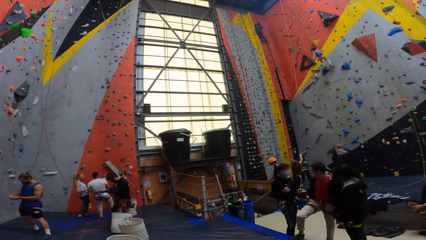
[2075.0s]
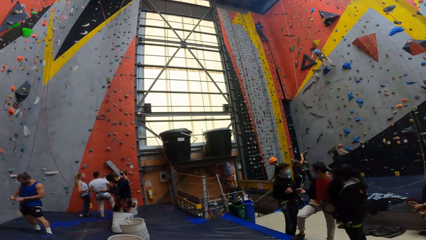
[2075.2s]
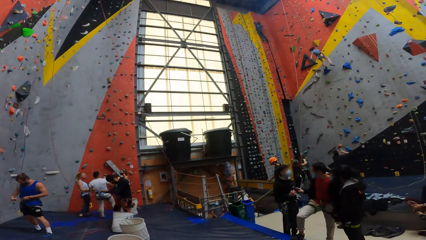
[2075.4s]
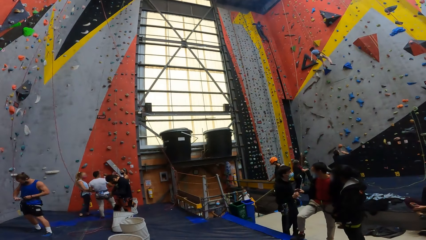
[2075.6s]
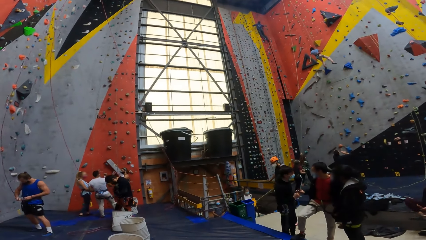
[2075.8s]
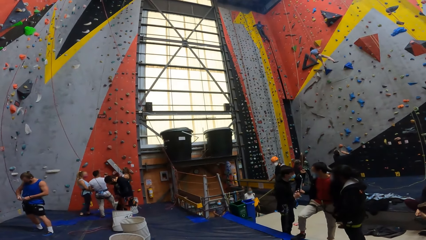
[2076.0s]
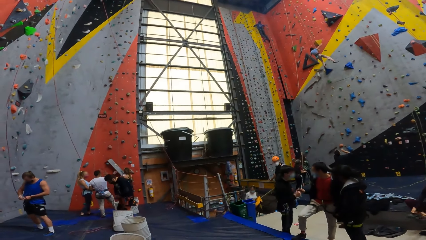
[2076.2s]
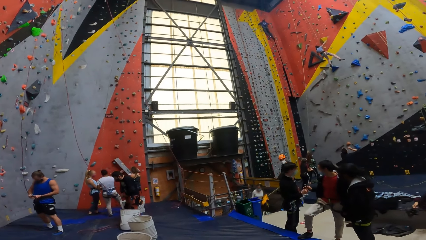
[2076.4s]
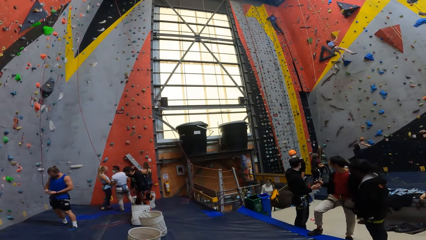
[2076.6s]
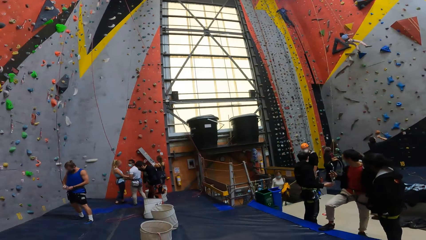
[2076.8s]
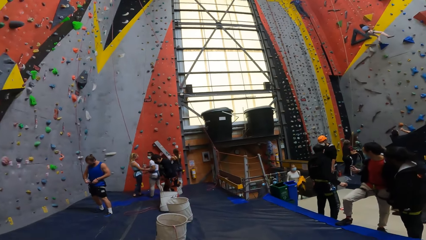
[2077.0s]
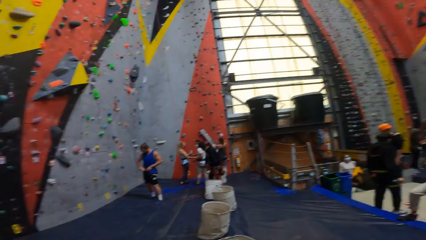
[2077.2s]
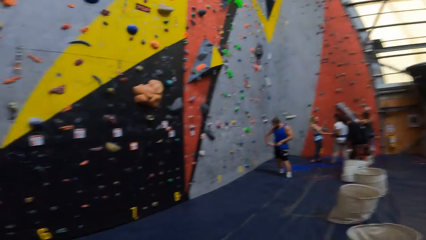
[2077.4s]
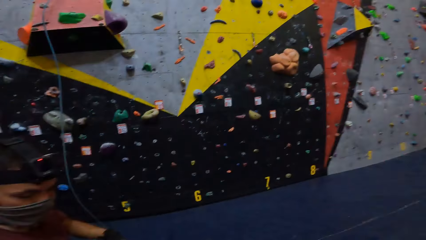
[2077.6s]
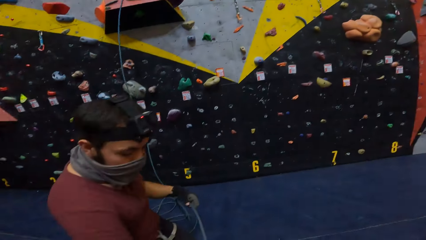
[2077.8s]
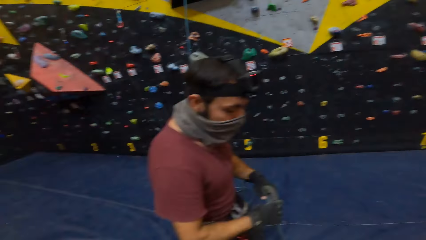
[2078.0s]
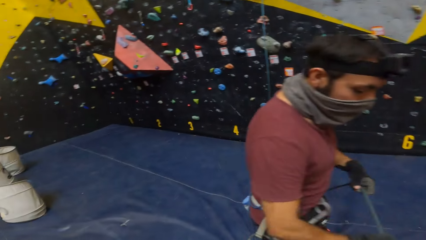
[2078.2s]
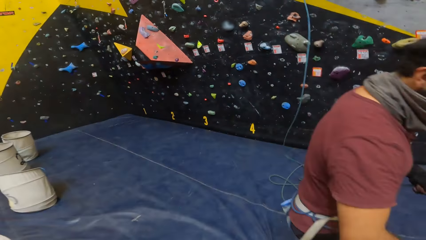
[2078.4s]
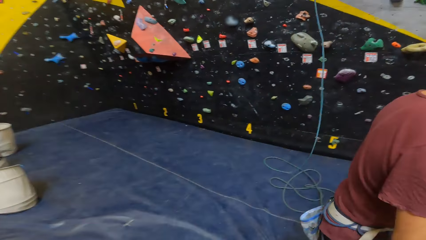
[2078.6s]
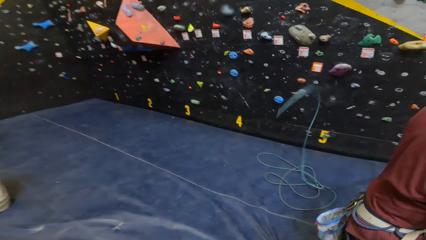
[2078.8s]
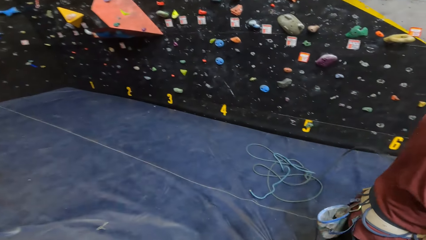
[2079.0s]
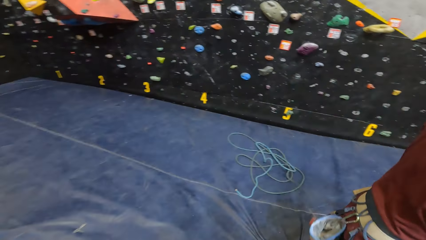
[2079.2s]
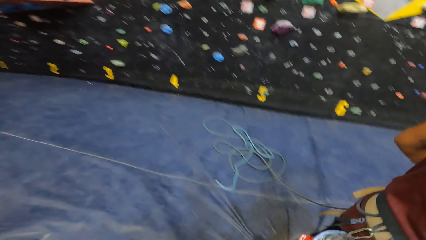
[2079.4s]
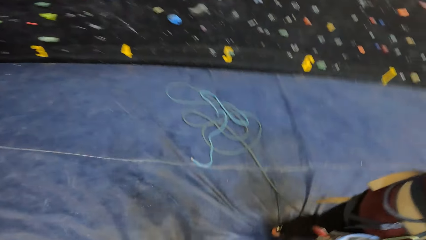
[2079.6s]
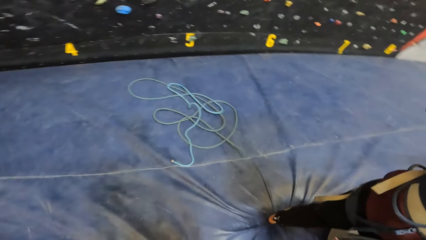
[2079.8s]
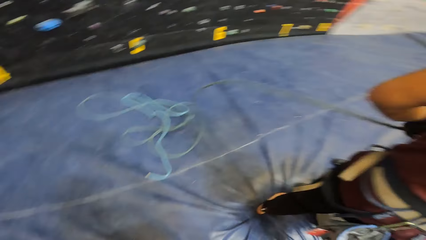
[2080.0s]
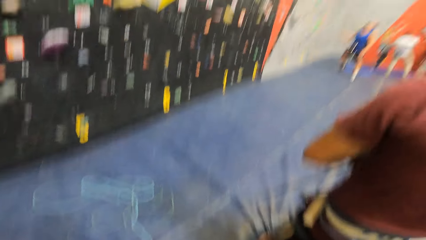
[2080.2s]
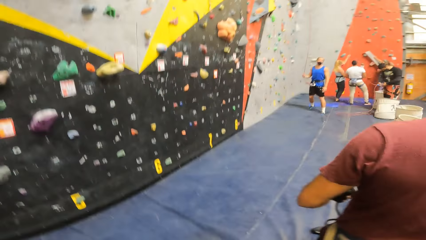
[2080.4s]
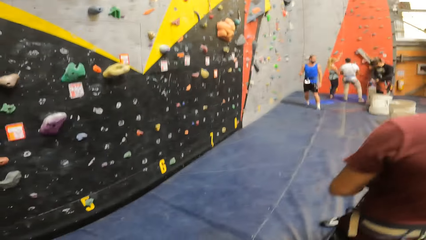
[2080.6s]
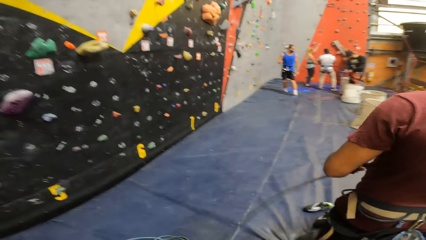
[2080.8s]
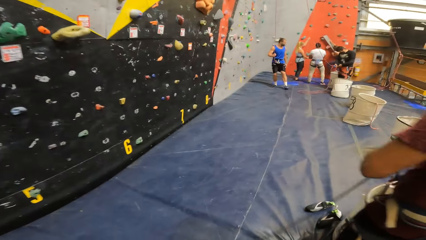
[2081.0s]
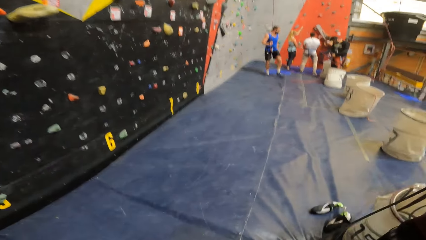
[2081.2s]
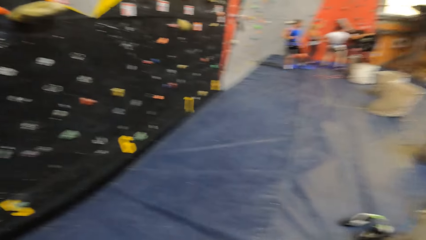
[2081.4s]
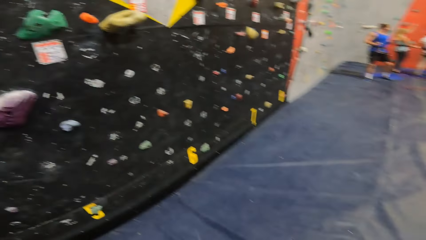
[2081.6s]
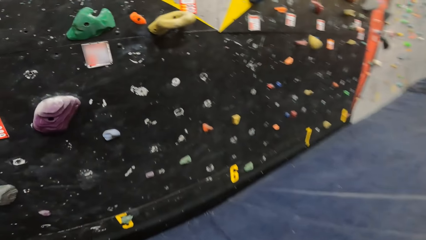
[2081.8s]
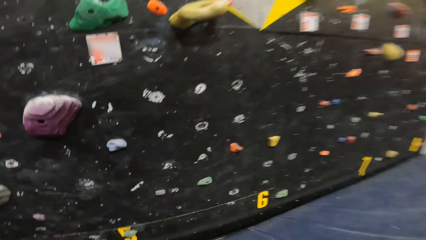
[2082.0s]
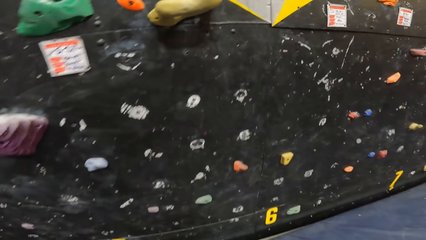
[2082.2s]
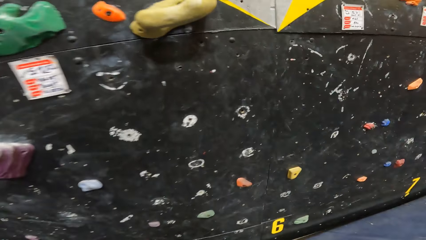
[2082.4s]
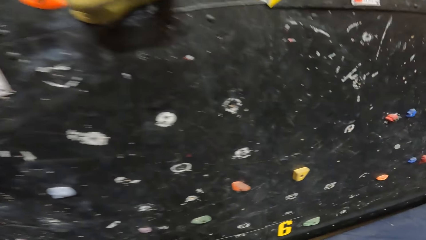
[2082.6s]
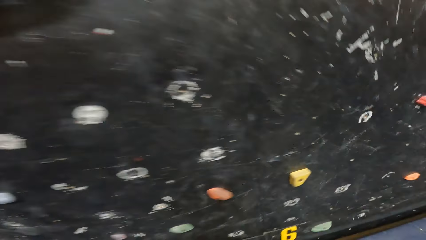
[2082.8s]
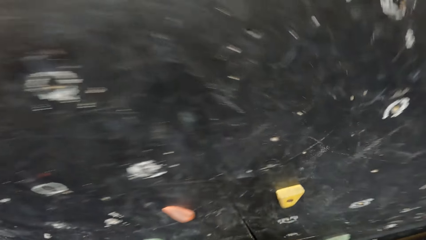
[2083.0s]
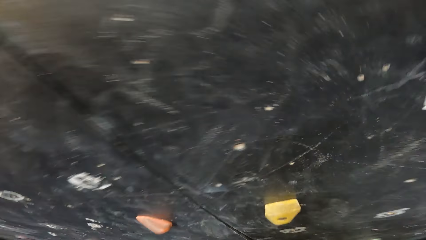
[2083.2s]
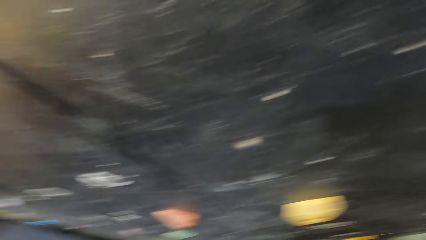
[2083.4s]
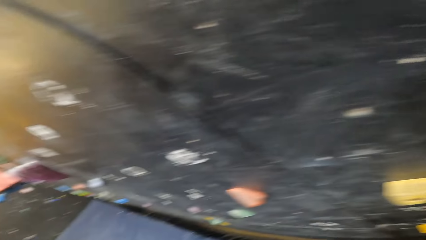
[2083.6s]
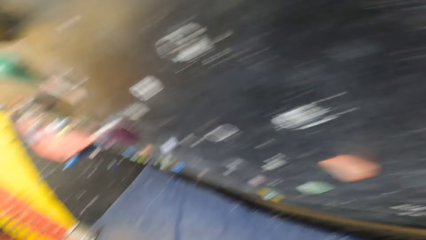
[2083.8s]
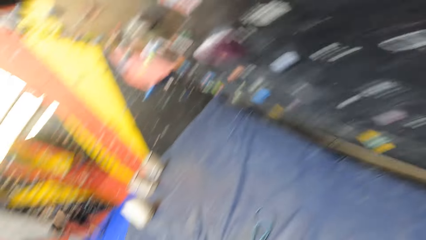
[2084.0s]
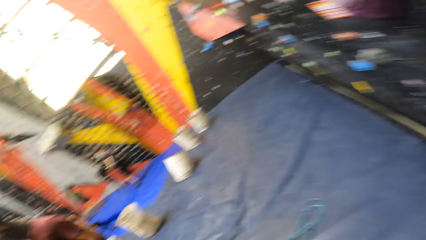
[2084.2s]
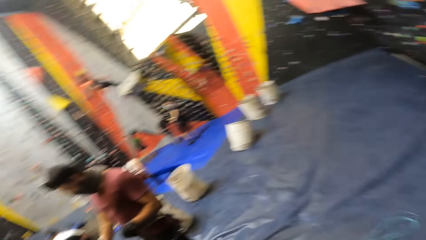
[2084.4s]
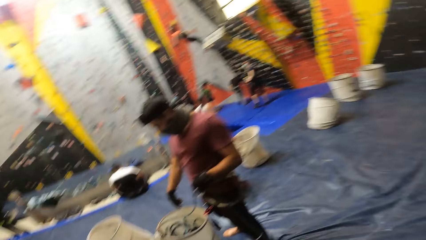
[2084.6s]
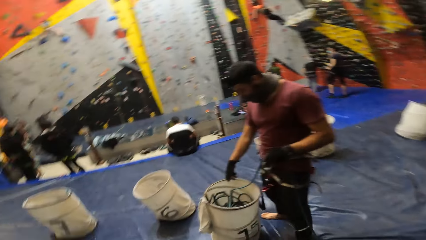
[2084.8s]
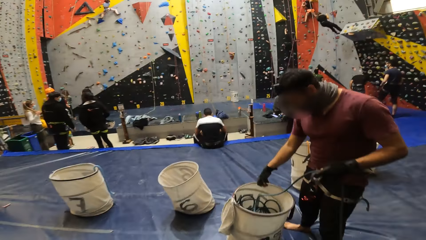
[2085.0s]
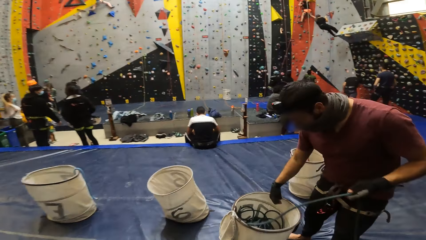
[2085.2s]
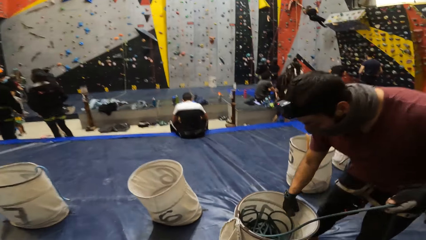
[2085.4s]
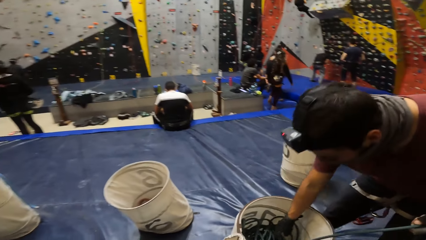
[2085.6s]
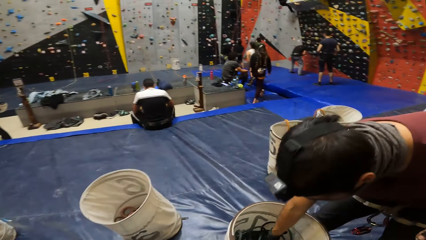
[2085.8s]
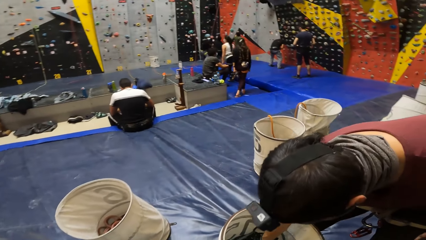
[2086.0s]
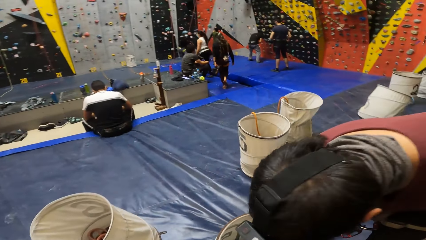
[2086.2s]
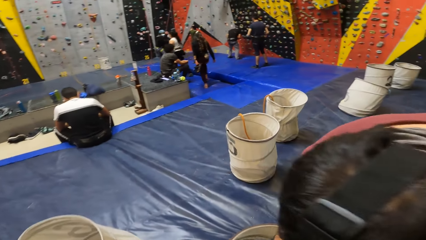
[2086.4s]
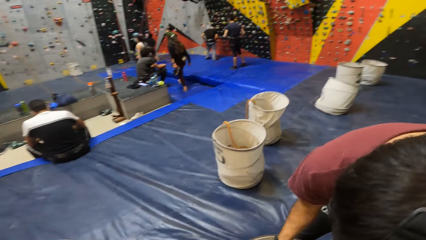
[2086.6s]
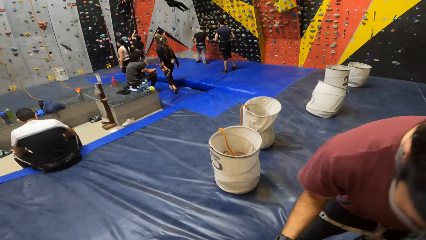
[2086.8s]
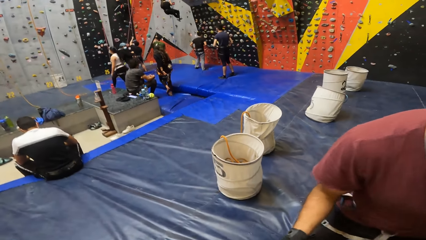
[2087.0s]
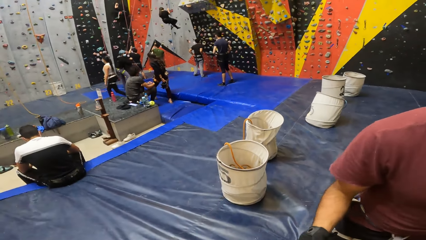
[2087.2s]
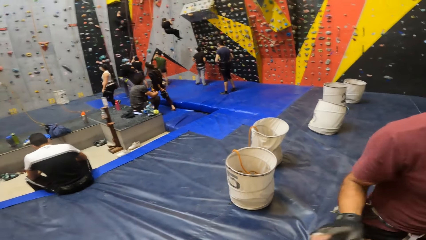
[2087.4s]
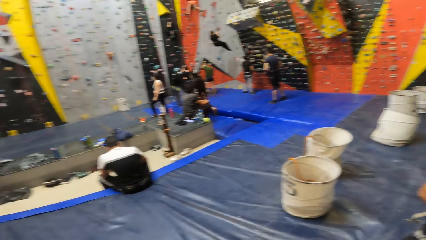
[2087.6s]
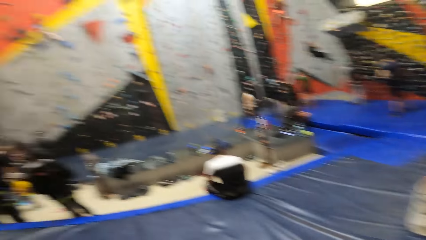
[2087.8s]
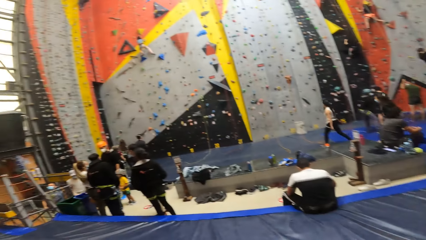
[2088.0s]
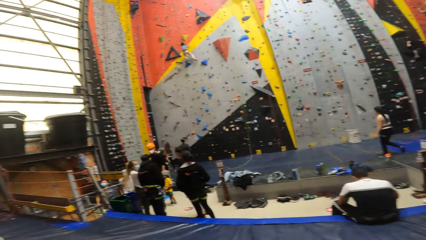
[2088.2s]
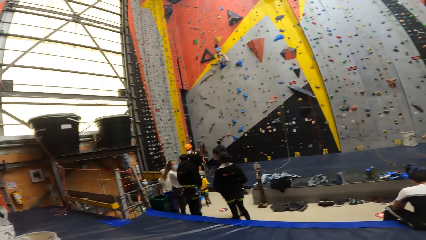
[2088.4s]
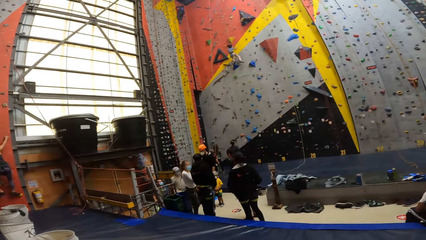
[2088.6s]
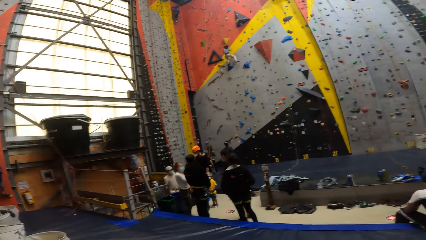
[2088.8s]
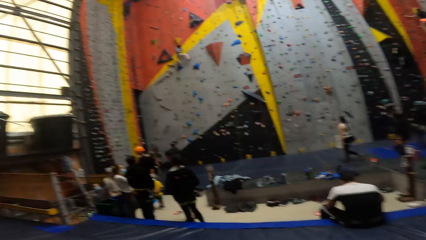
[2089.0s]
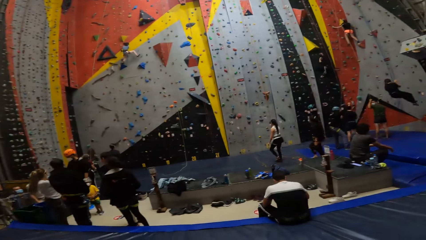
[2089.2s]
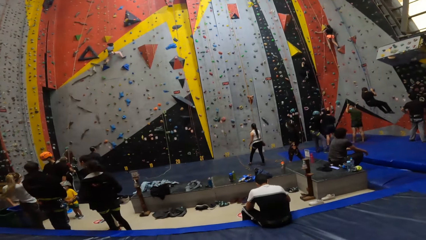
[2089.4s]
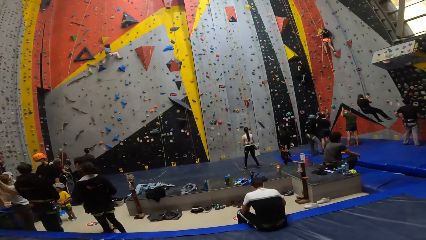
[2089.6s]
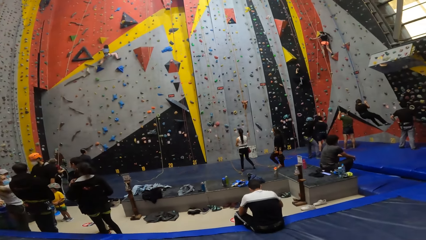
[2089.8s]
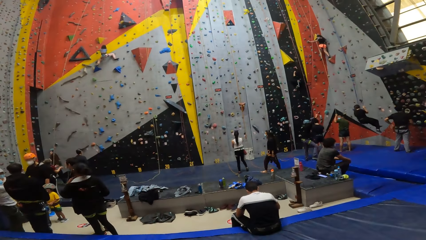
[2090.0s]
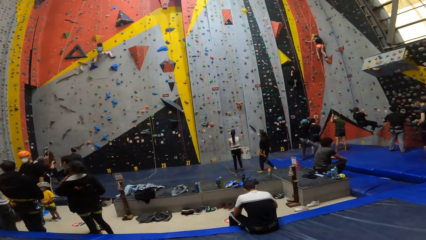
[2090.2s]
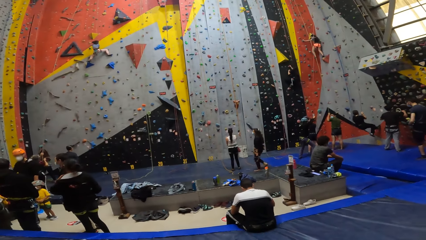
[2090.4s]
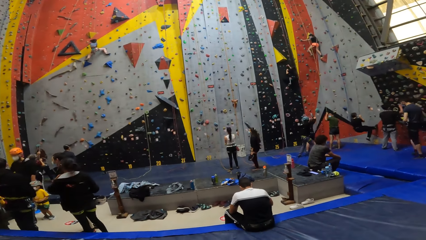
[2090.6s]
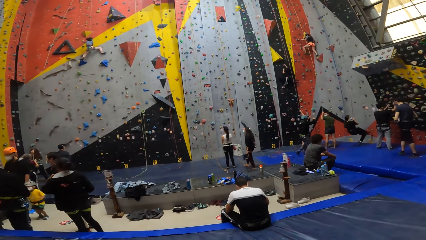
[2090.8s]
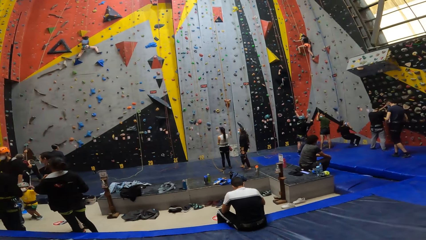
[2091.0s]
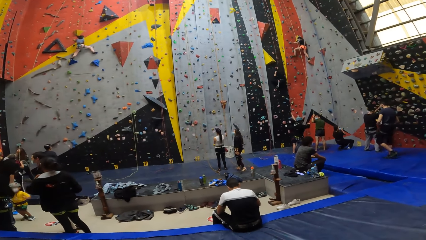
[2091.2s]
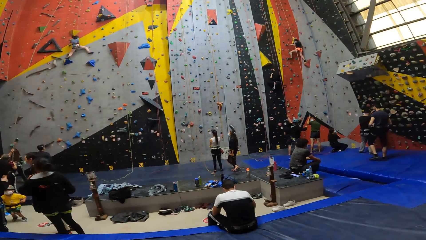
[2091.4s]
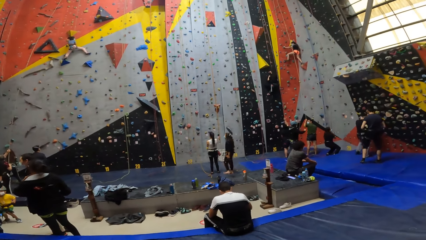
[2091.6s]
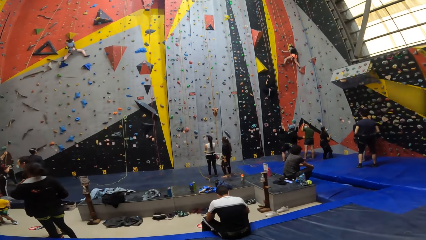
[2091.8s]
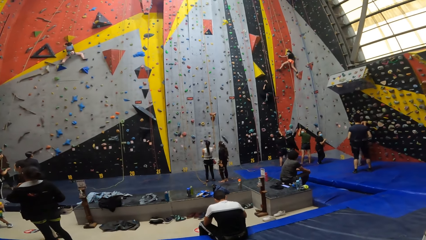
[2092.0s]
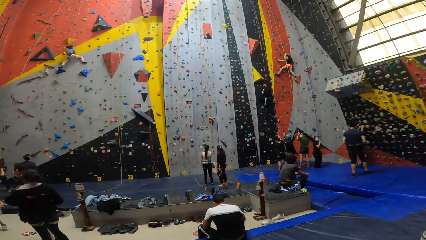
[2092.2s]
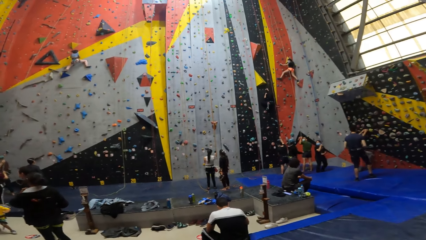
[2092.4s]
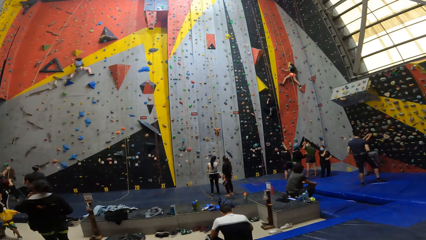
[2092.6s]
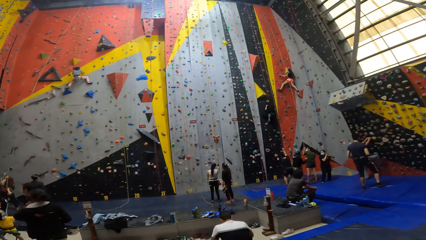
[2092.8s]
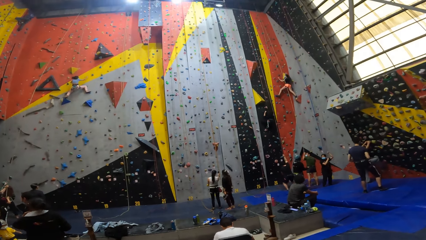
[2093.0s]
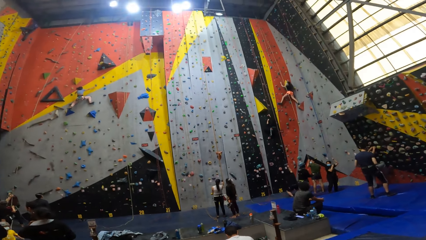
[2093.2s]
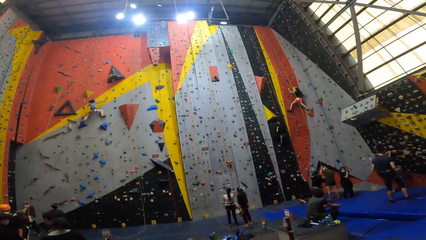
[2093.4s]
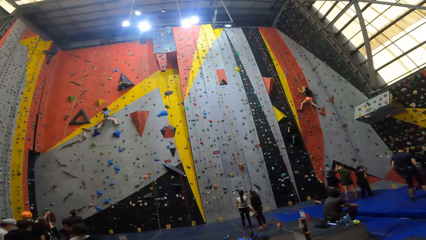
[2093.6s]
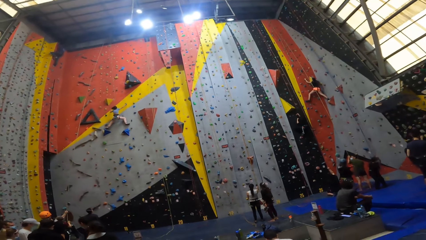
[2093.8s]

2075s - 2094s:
The camera wearer moves around. A man puts a rope in a basket in the climbing room. The camera wearer walks towards the climbing wall. The man puts the rope in the basket in the climbing room. The camera wearer searches in the bucket. They look around.
